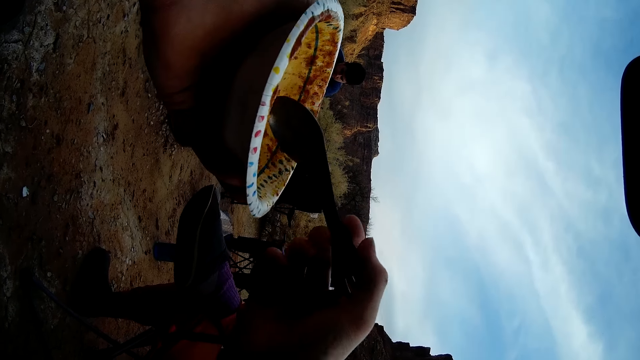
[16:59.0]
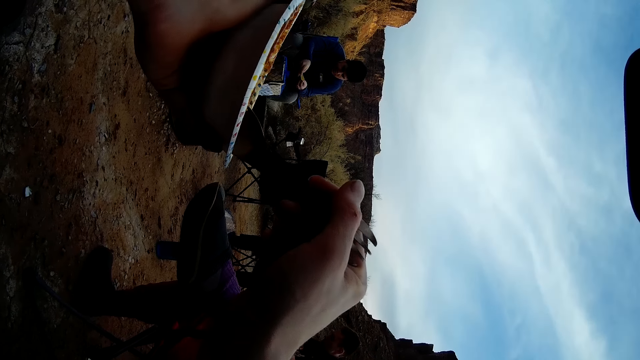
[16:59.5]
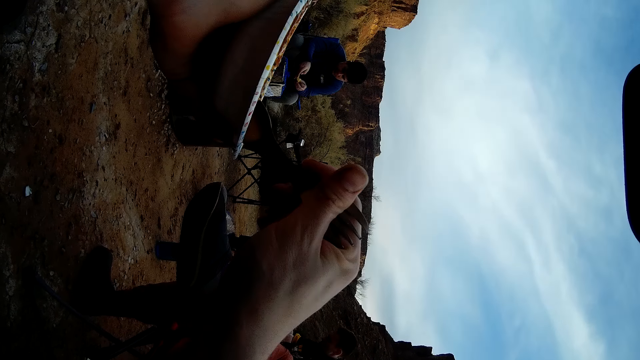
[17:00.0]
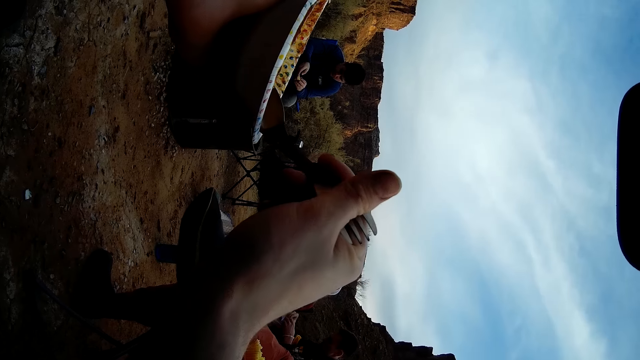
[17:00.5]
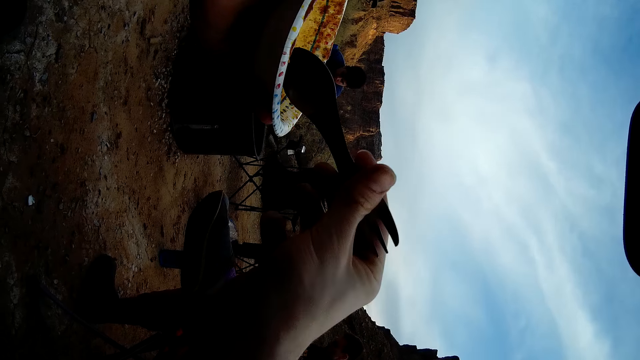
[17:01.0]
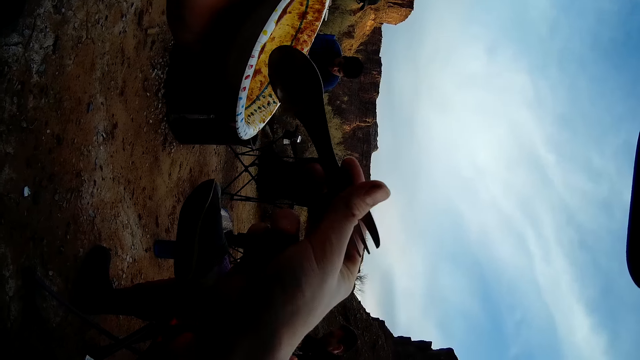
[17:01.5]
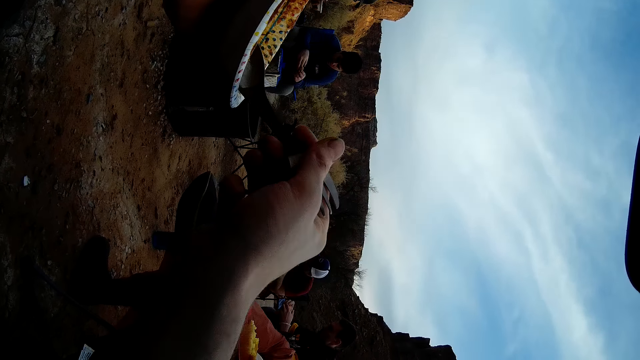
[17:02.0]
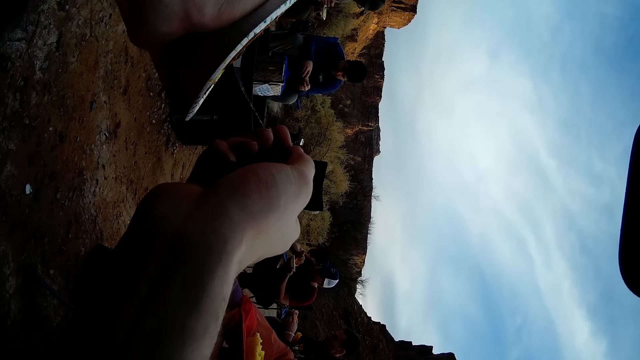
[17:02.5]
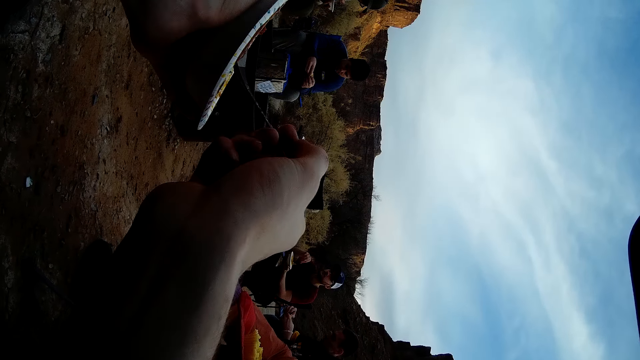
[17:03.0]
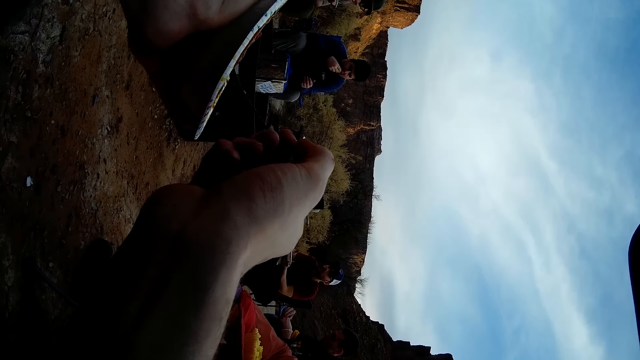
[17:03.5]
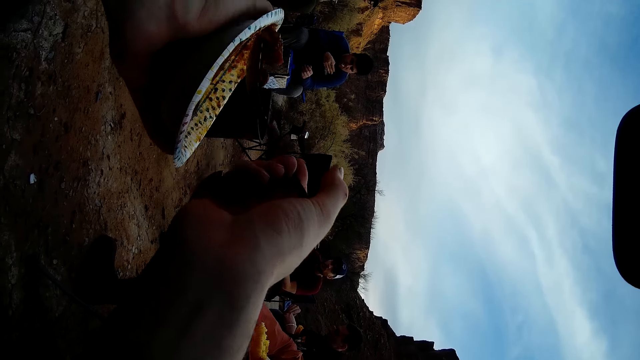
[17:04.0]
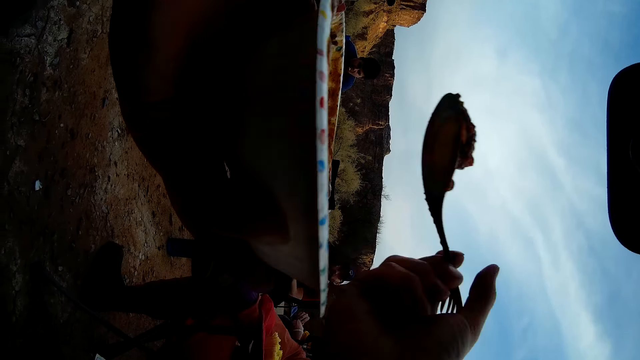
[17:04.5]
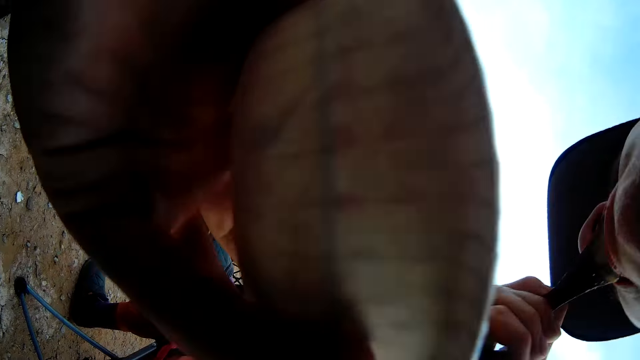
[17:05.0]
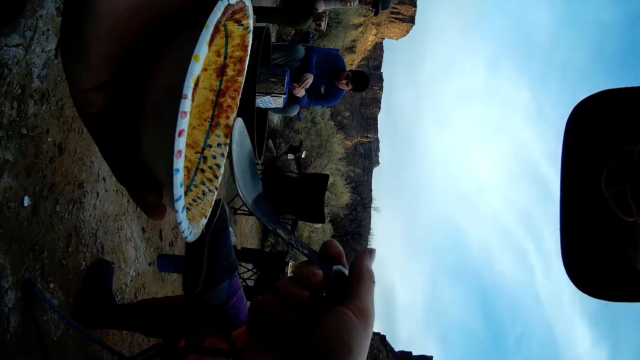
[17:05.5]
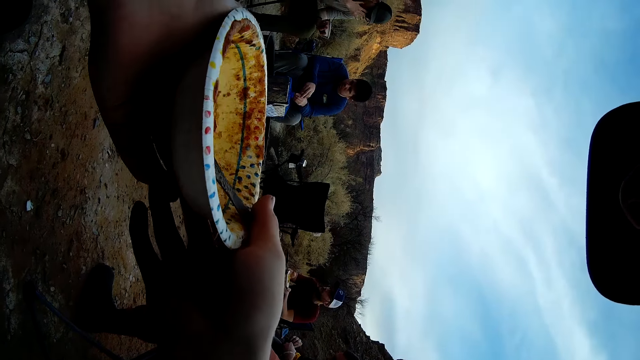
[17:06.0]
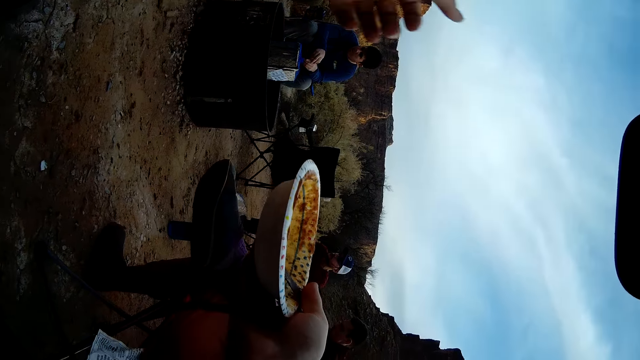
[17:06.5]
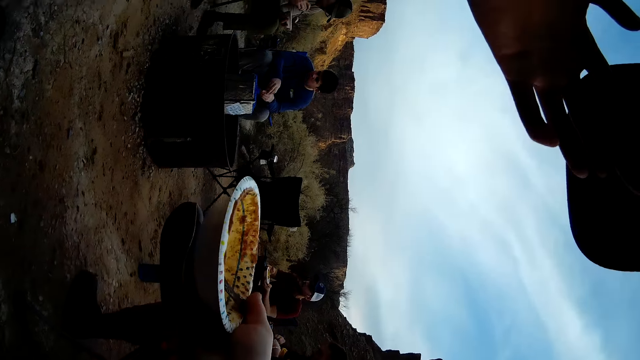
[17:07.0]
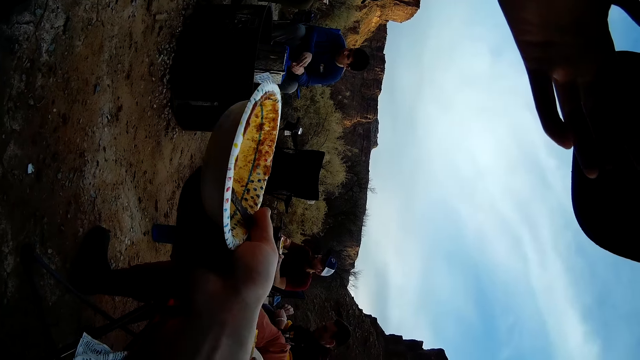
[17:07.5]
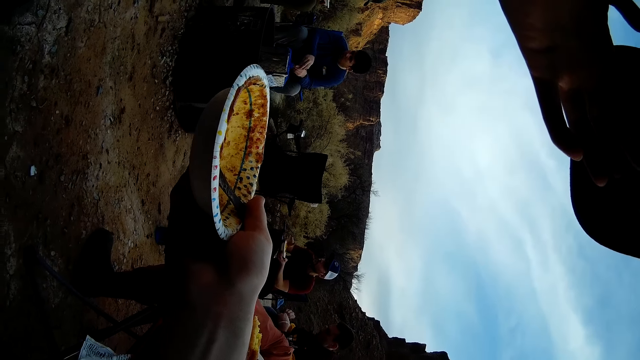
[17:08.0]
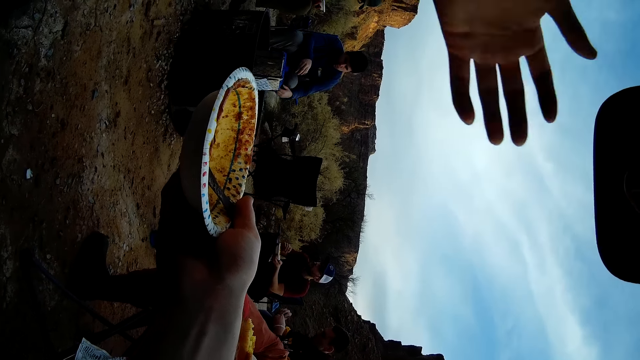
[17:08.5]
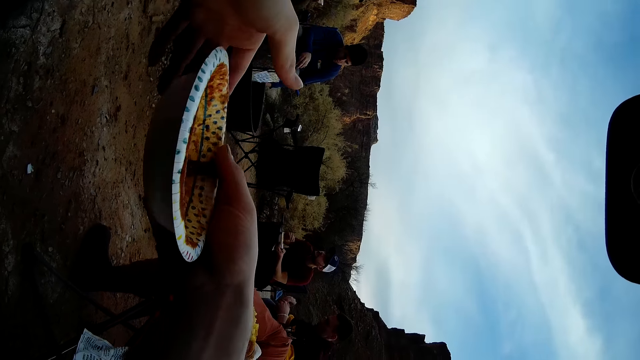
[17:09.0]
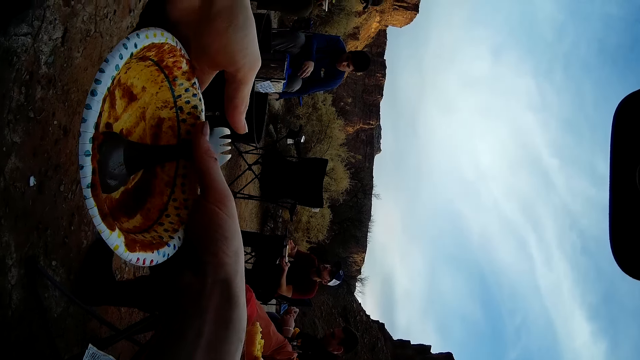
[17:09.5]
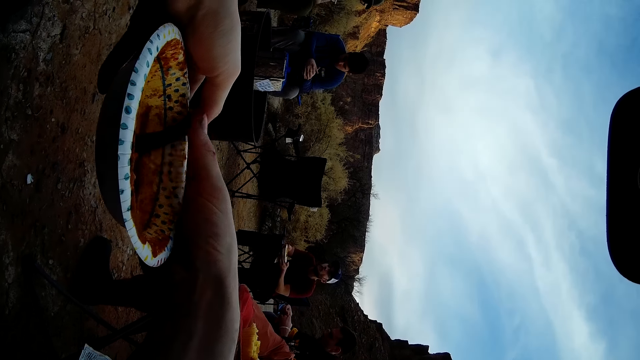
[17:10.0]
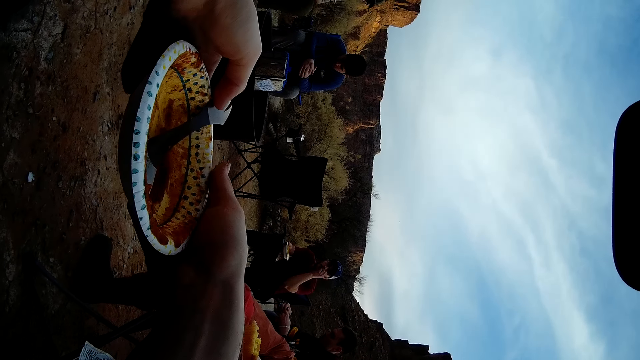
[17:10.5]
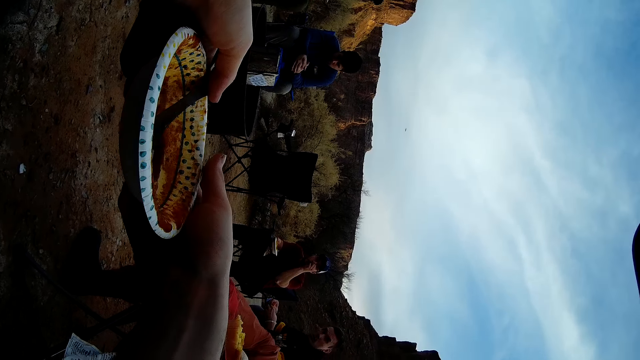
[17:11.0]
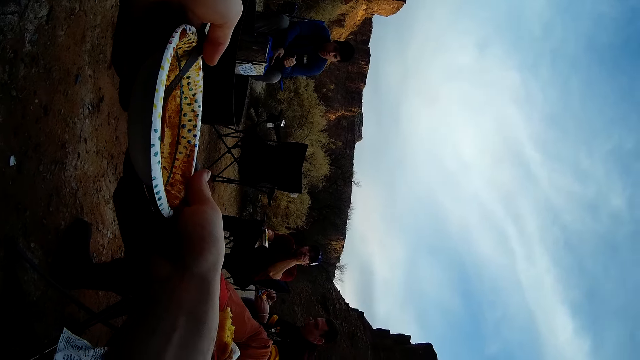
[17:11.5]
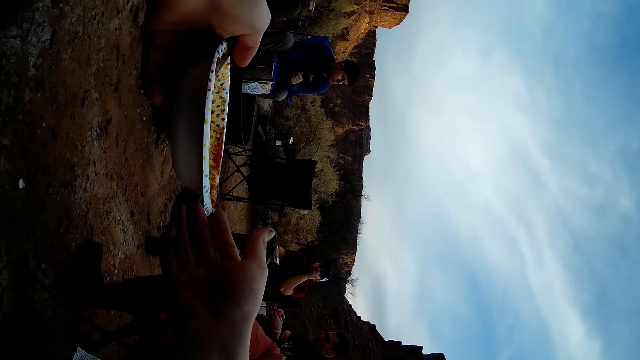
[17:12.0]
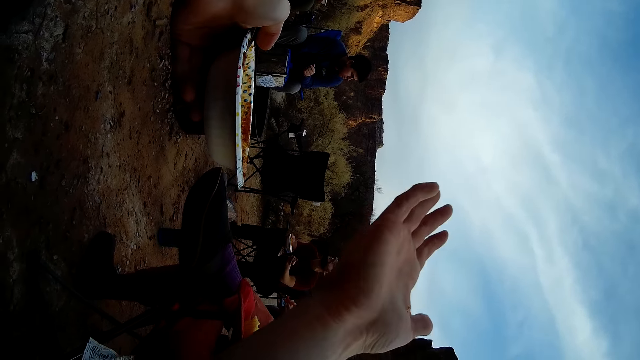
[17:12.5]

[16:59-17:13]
The camera wearer scoops food with a spoon. He eats the food with the spoon. He drops the spoon in a plate. He touches the face. He scratches his face. He holds the plate.

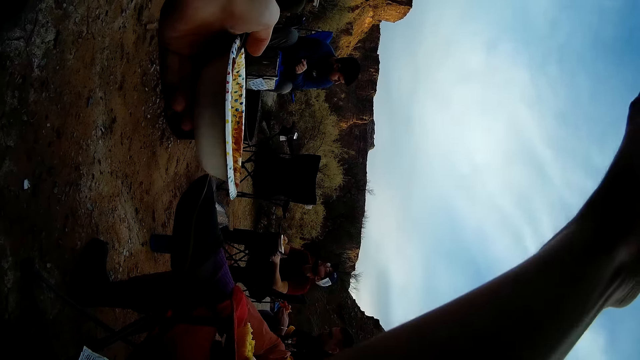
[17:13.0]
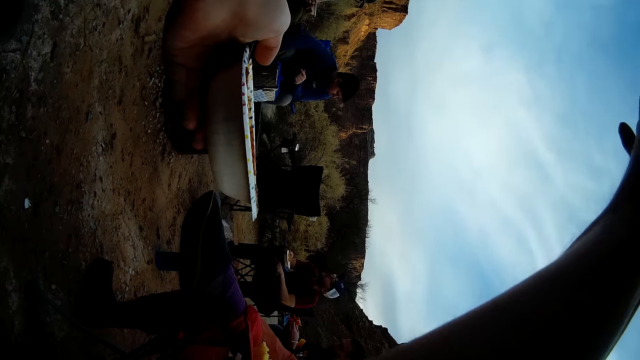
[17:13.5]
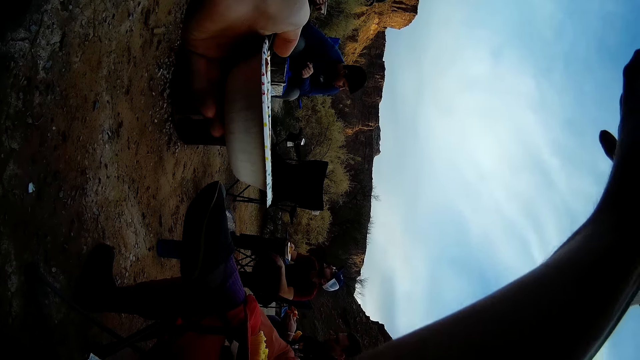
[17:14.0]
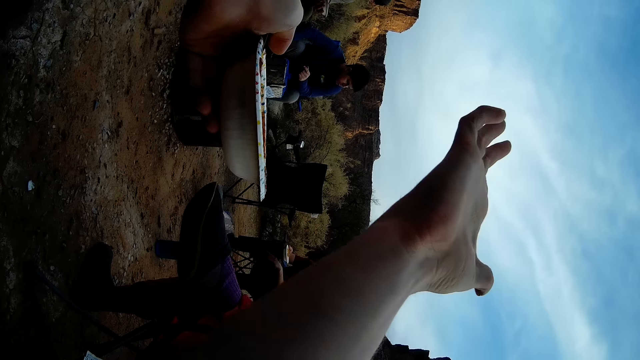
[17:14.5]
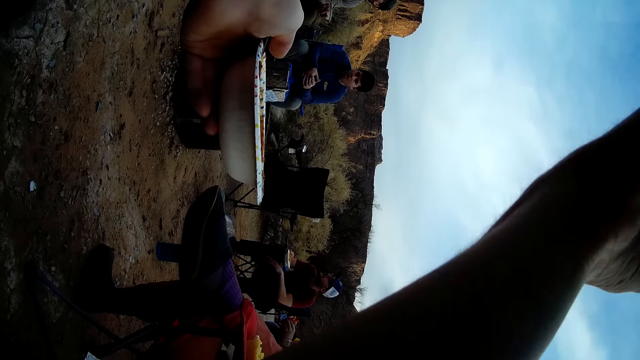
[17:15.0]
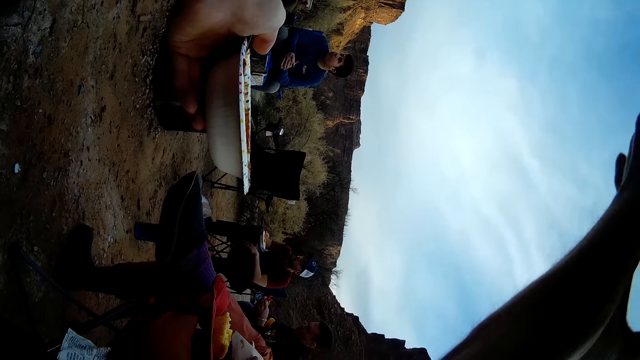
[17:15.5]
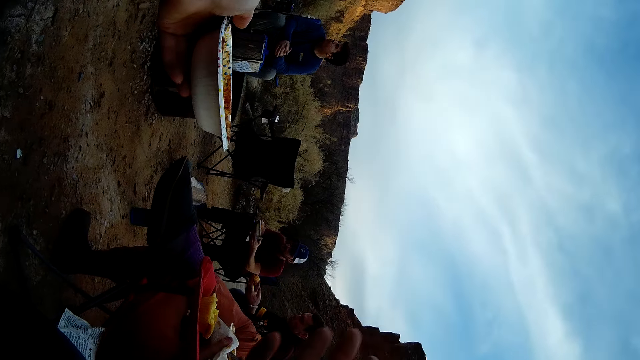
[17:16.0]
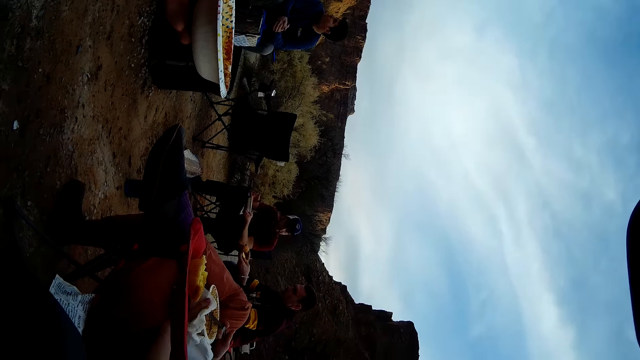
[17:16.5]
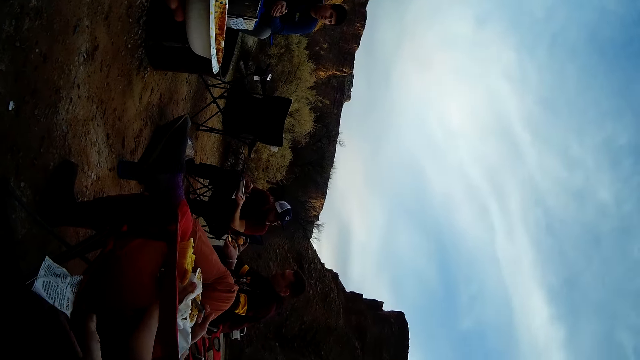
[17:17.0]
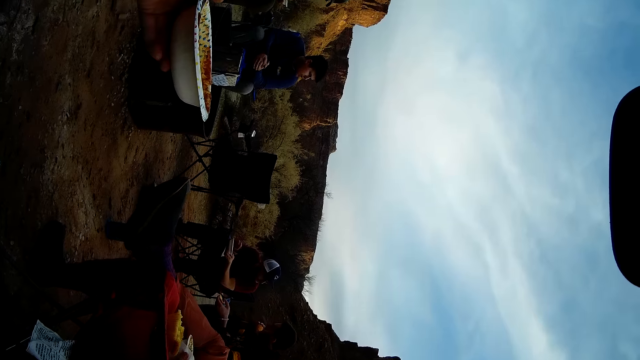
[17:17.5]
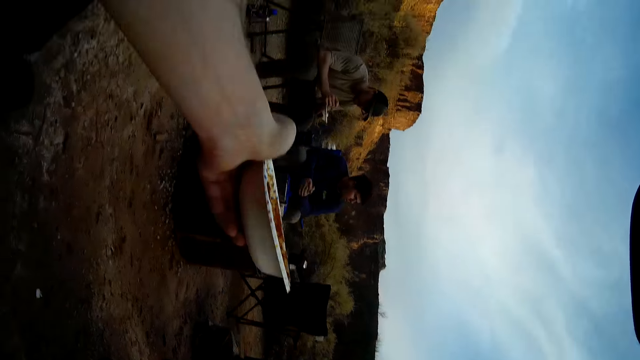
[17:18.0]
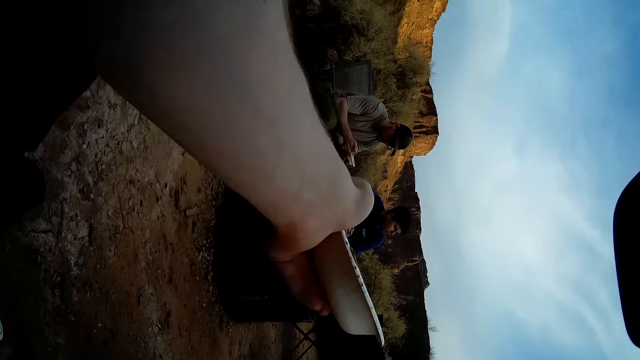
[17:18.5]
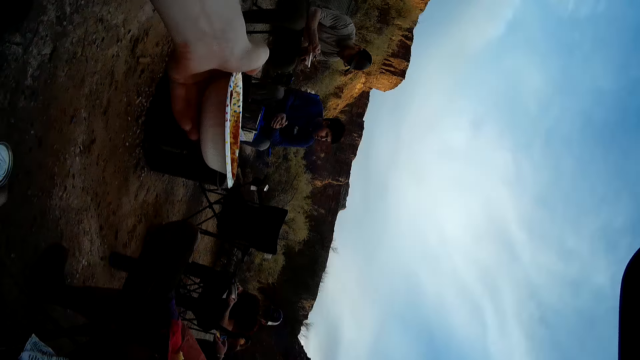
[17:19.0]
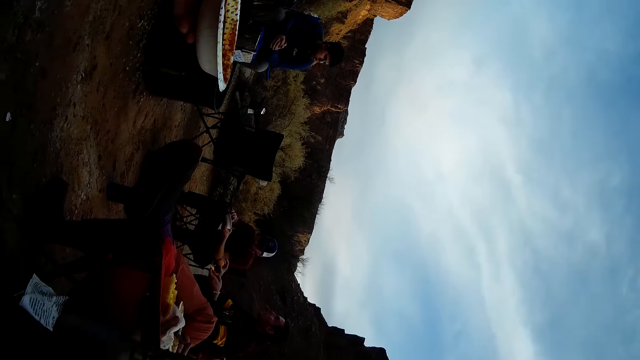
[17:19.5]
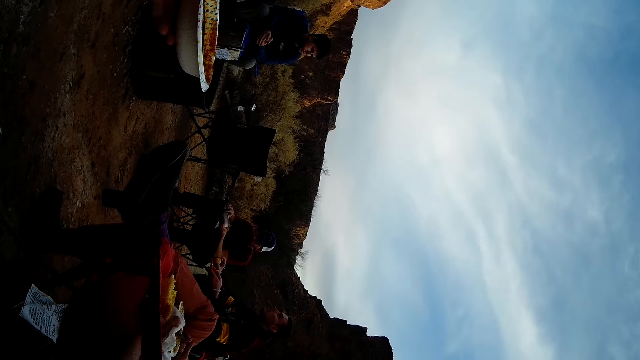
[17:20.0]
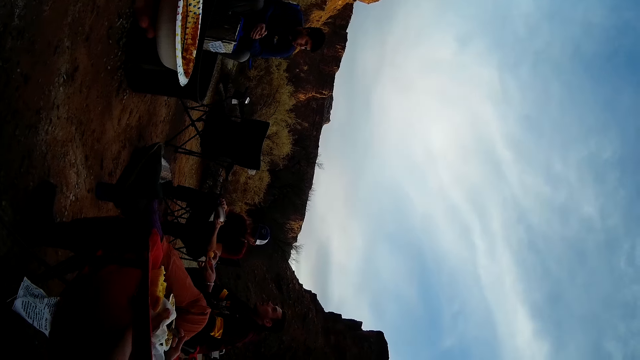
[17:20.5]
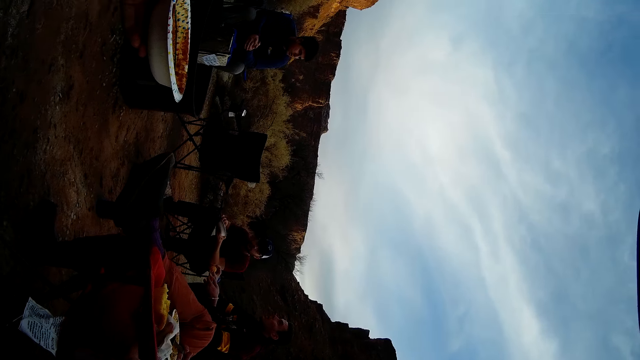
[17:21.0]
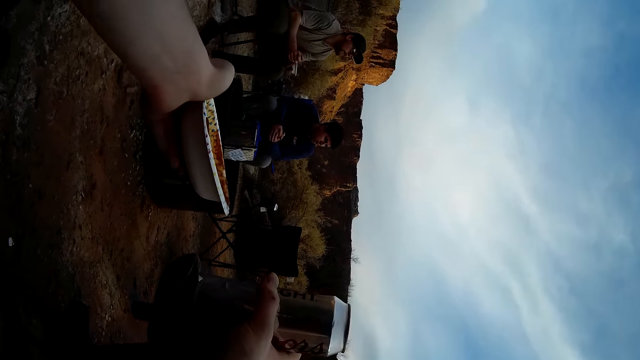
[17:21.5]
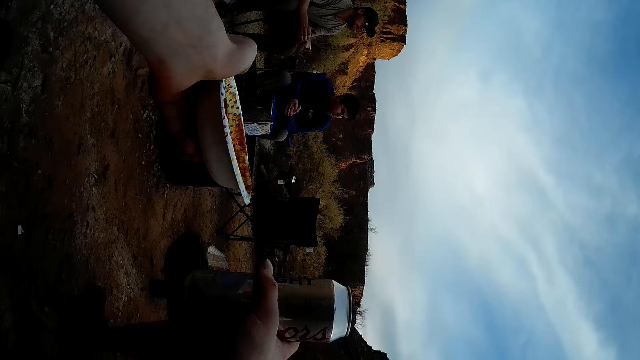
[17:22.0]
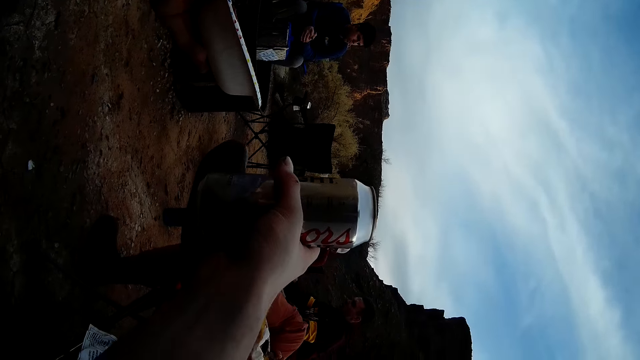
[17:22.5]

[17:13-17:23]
The camera wearer licks the fingers. He wipes his face and drops his hand. He picks up a can, drinks beer and moves the can.
